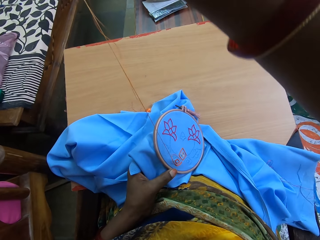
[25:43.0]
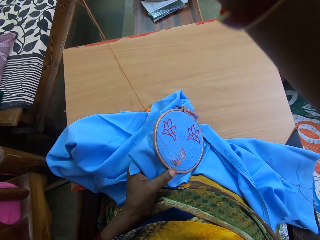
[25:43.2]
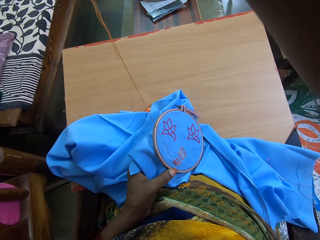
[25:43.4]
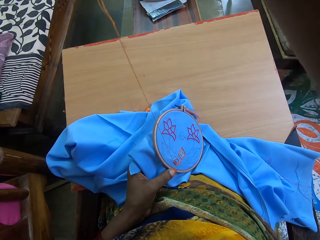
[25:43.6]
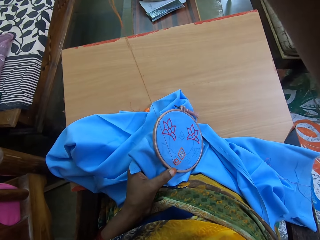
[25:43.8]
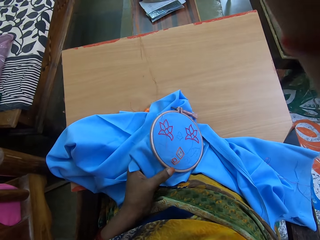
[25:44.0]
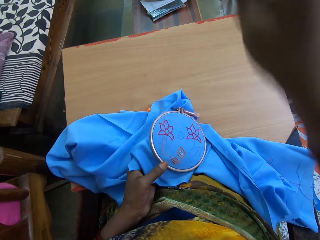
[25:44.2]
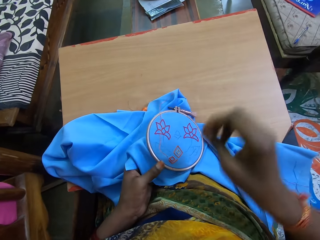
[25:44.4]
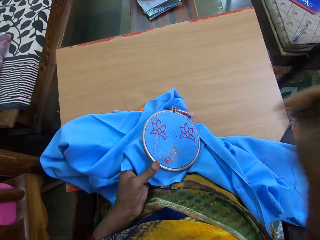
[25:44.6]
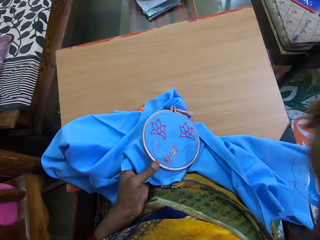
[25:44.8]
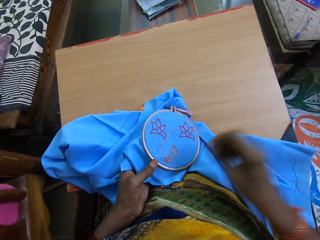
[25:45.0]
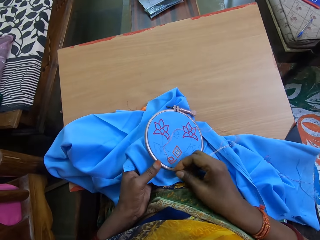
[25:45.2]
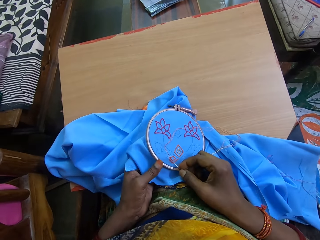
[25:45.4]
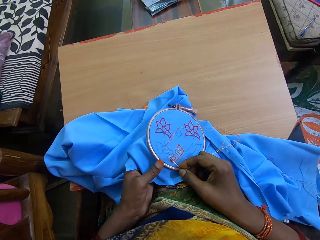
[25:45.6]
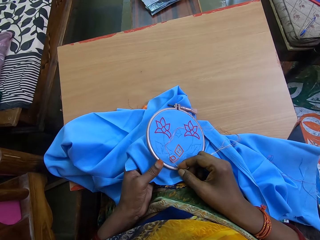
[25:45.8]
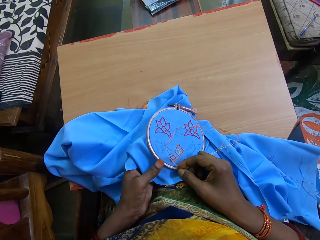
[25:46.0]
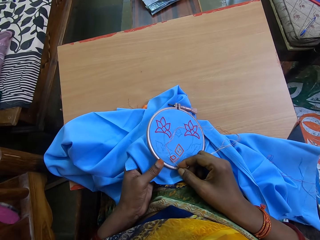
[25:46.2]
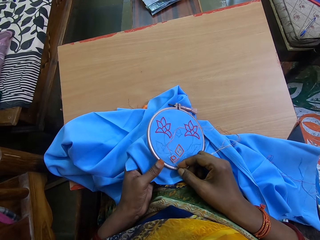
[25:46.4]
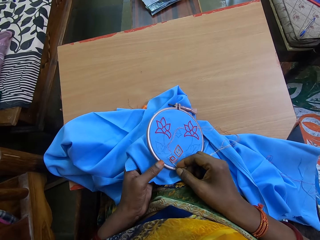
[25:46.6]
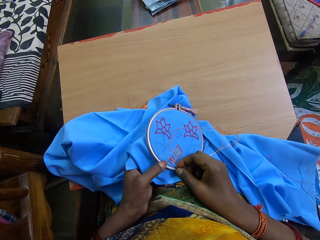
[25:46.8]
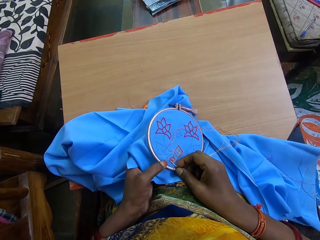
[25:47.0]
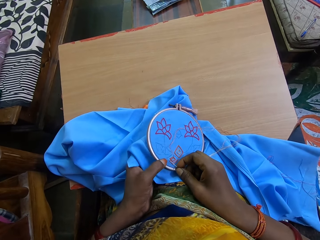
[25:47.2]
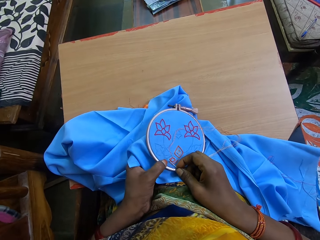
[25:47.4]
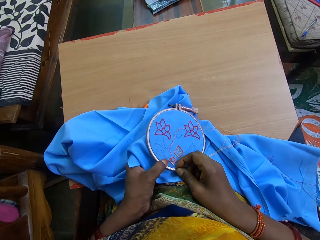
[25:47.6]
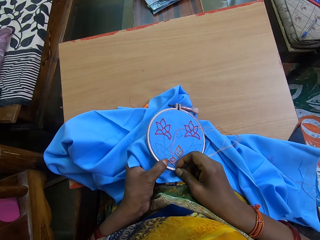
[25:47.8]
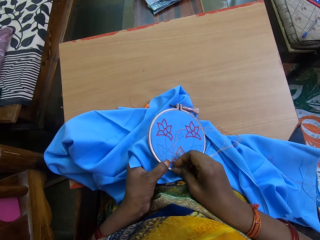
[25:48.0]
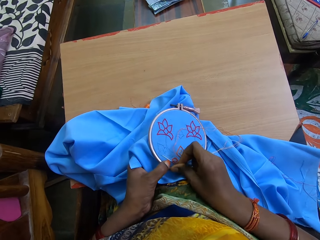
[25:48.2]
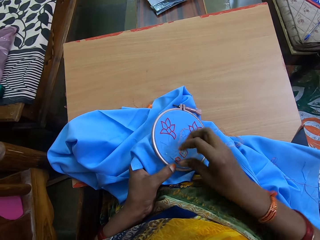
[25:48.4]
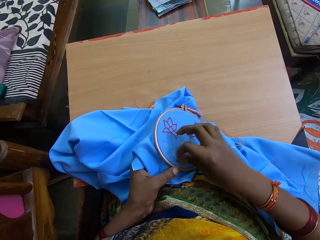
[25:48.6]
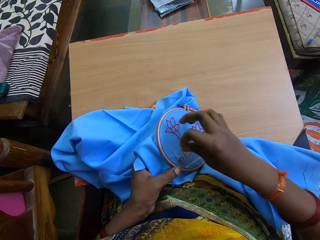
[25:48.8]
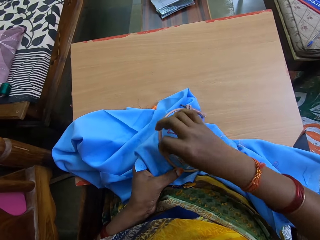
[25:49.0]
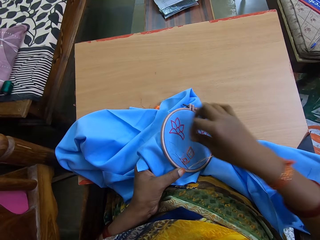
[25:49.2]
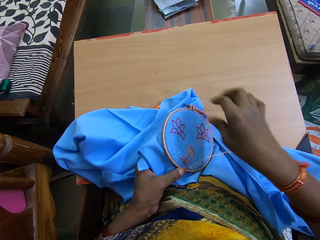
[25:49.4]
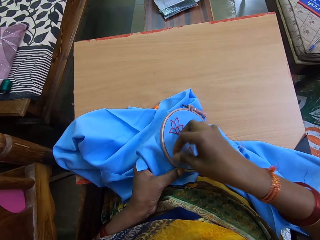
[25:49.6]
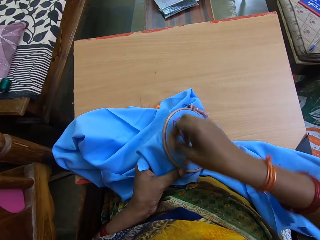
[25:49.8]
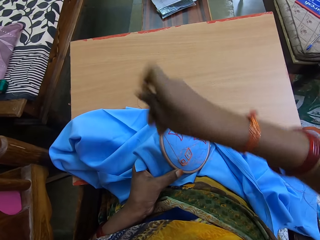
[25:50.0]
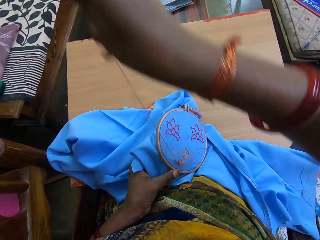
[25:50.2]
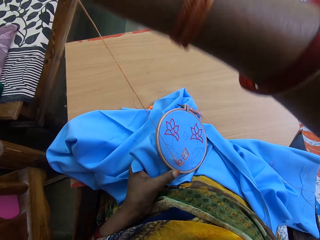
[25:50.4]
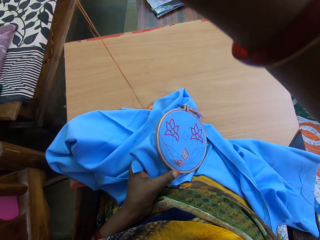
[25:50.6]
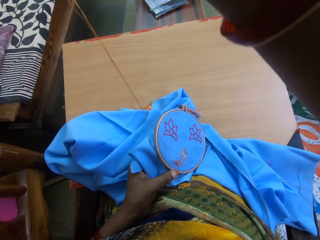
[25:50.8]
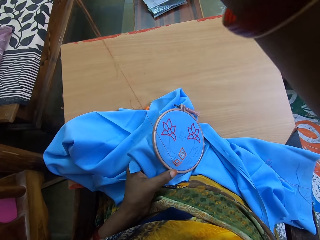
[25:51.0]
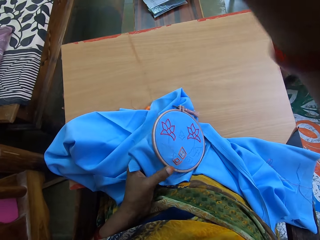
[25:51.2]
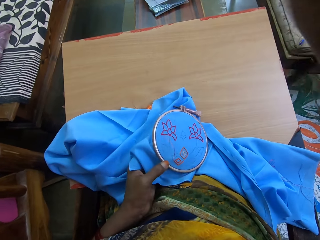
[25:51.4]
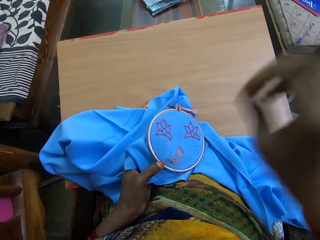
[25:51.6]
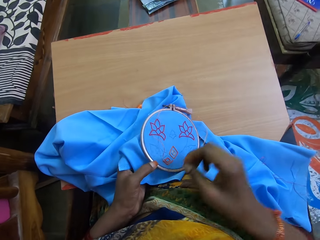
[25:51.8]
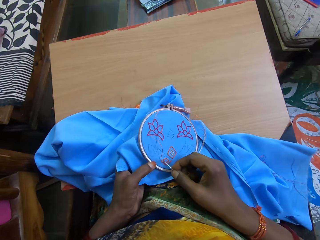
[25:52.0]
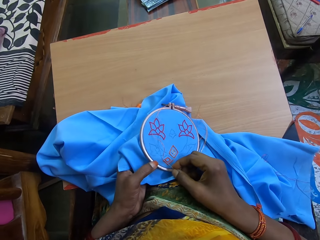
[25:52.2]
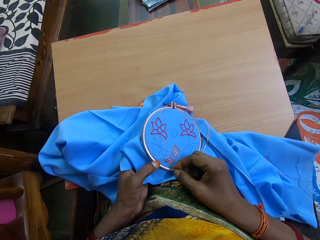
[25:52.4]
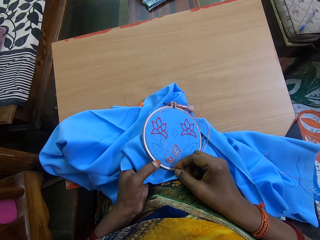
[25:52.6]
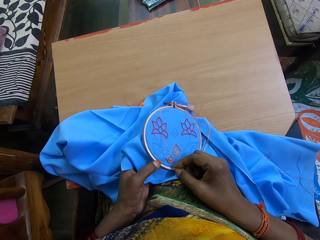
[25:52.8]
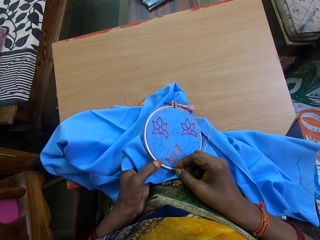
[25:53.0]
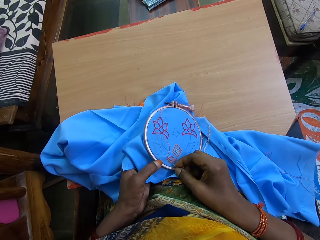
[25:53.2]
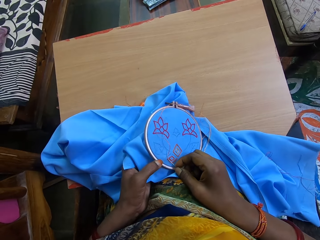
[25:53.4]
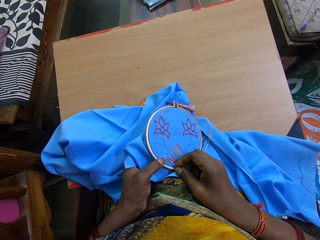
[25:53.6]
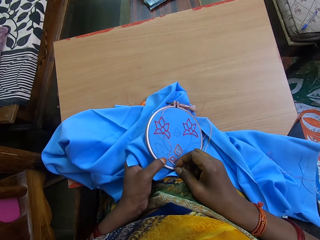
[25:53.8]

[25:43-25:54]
The camera wearer pulls a thread. They sew a cloth with a needle. They twist the thread on the needle. They pull the thread.

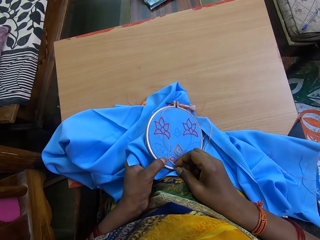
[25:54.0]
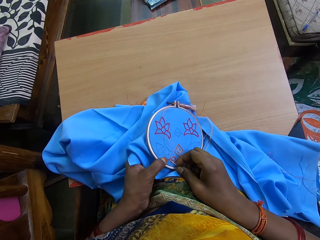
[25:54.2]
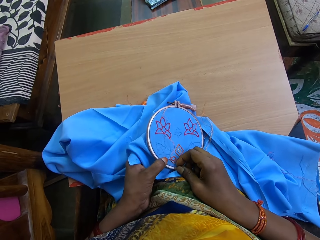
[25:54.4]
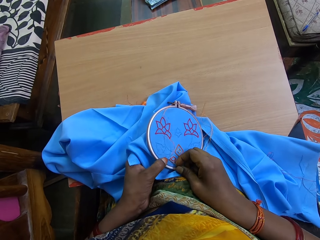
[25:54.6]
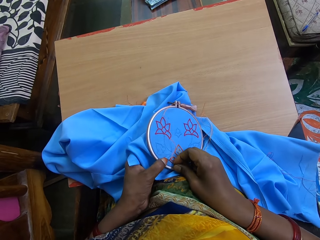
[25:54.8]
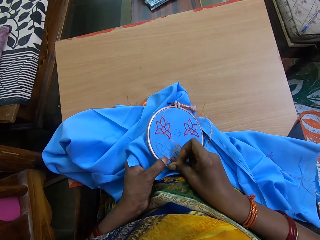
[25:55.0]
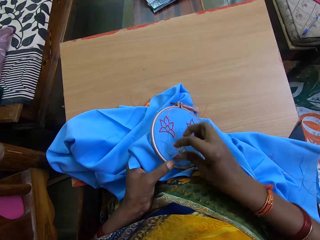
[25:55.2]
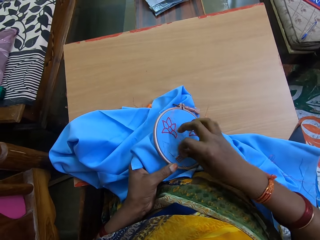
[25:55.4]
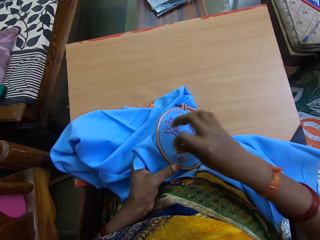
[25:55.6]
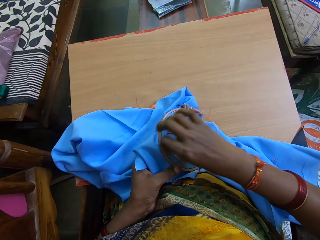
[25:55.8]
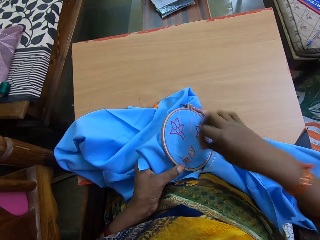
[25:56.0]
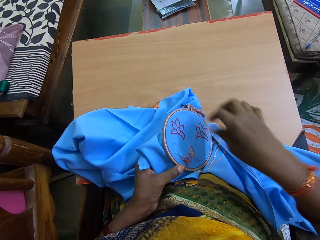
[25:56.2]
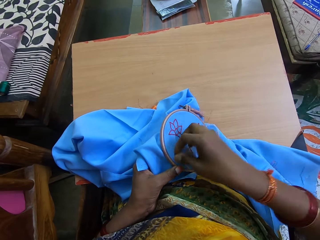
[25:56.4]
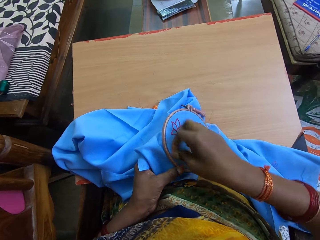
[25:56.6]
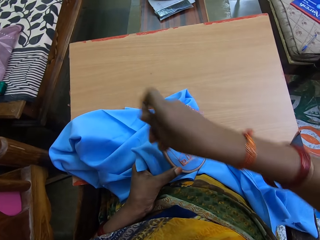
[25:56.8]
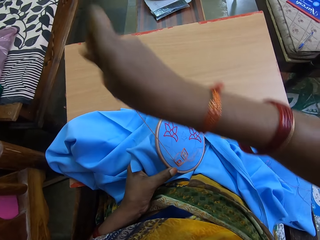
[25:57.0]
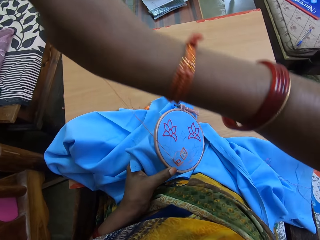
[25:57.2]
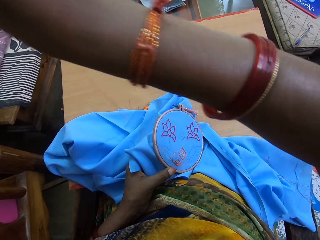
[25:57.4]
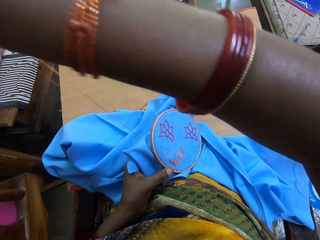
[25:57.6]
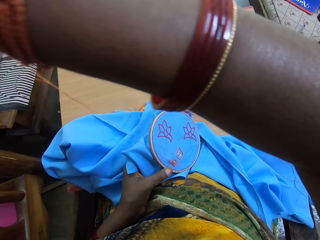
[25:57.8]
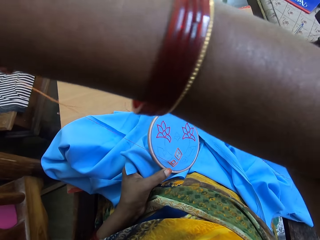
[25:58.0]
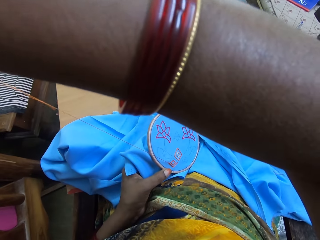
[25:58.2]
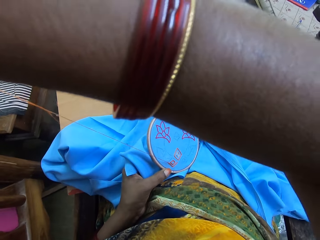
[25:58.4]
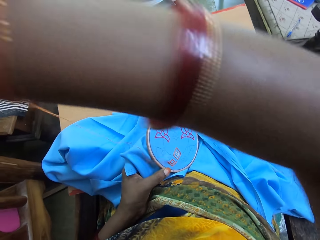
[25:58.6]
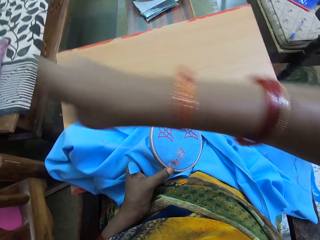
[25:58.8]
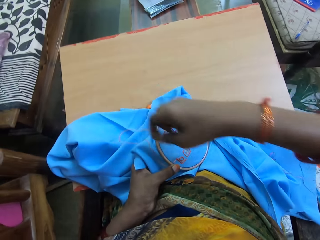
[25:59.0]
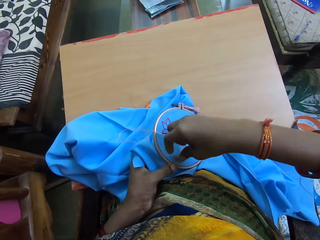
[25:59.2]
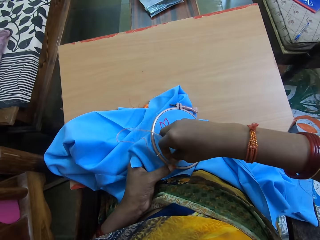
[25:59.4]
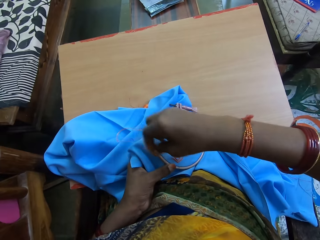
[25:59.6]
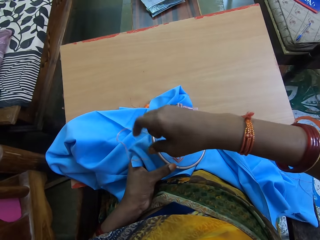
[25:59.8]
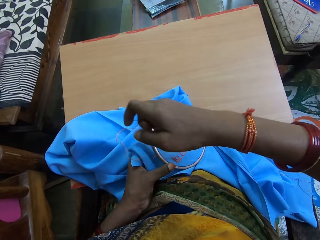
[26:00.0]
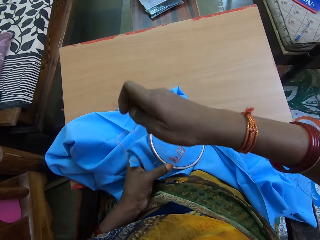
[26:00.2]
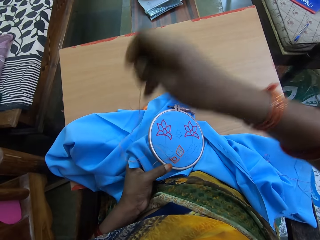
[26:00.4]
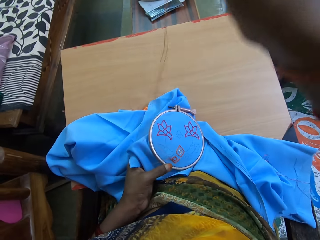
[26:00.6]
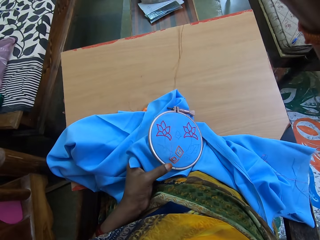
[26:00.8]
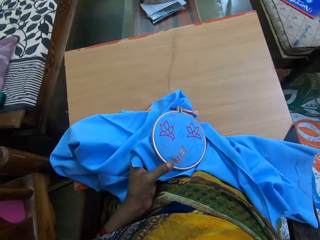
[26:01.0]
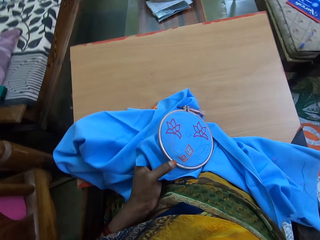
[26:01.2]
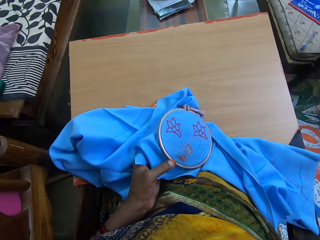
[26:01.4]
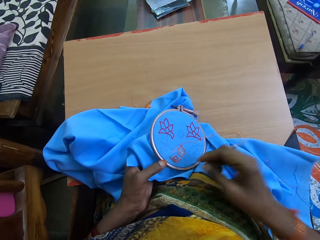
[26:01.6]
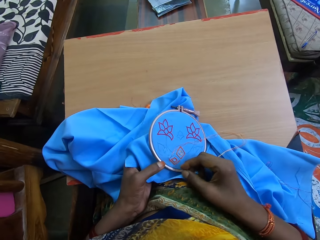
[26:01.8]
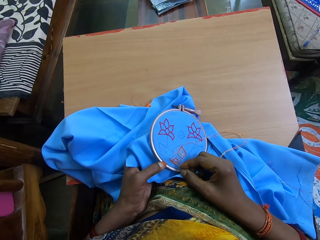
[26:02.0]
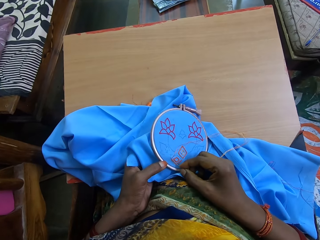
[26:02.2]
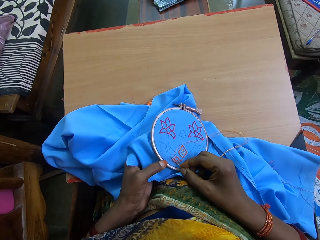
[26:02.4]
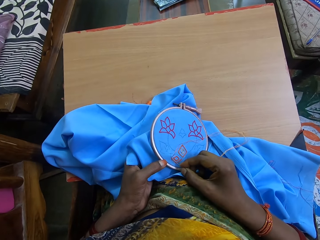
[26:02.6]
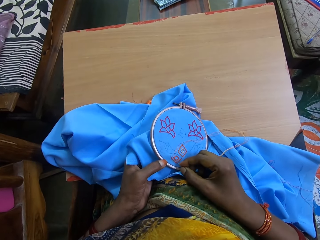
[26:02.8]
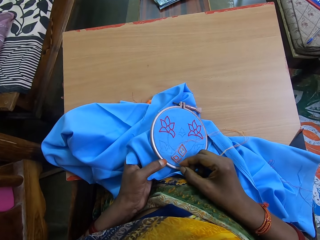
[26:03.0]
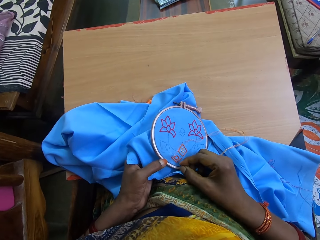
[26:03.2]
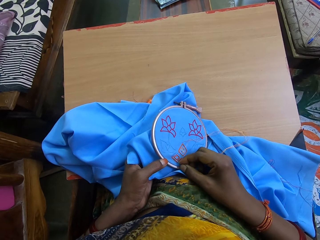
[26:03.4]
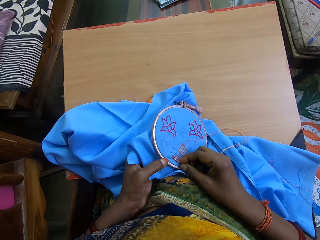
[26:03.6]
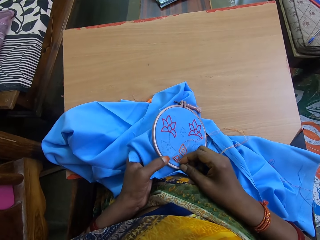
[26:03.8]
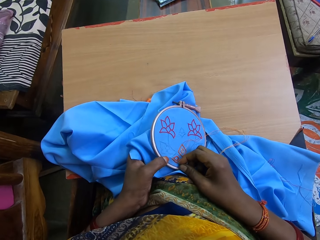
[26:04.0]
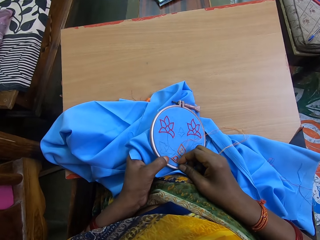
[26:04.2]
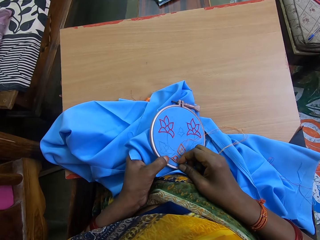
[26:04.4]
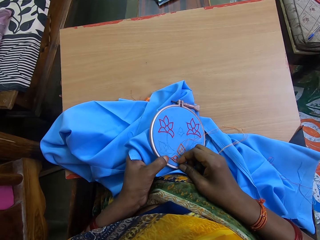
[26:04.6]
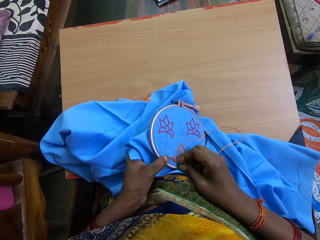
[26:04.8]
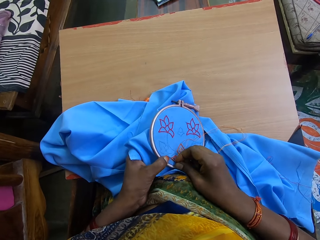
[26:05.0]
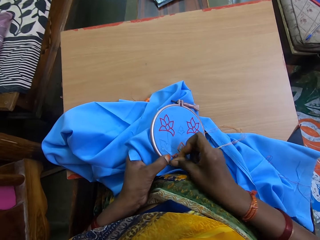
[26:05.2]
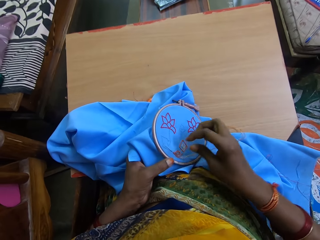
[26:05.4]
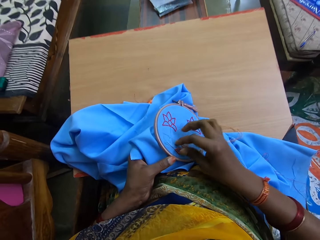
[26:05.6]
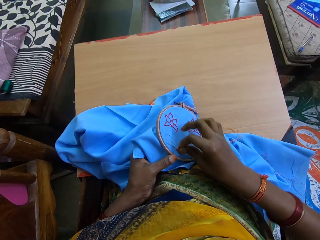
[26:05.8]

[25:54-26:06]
The camera wearer sews a cloth with a needle. They pull a thread.
